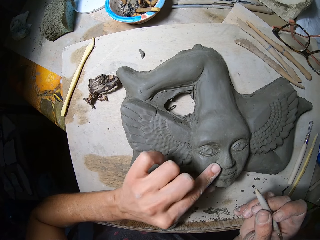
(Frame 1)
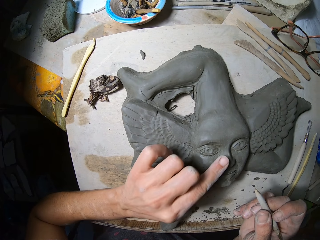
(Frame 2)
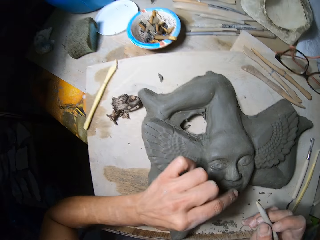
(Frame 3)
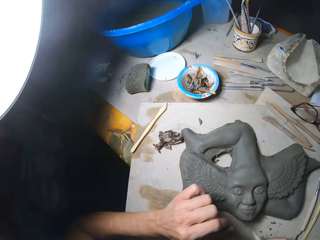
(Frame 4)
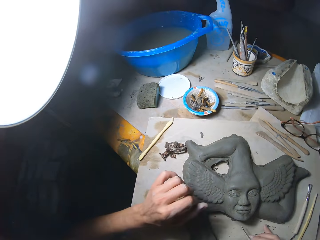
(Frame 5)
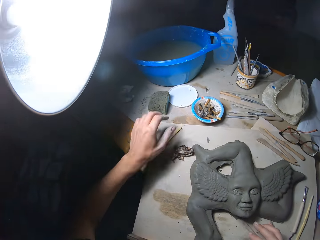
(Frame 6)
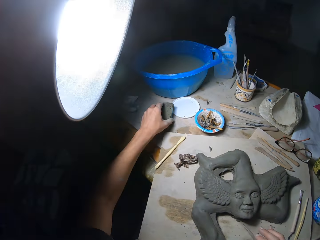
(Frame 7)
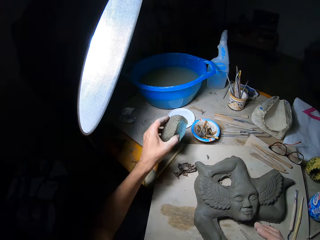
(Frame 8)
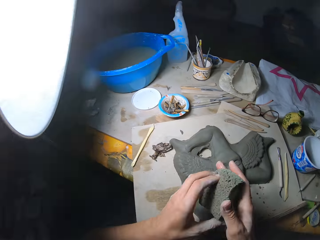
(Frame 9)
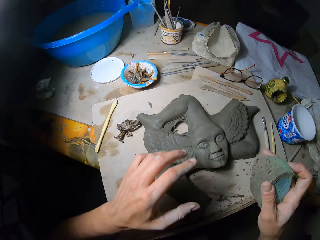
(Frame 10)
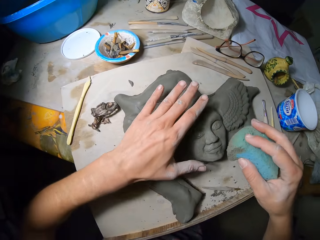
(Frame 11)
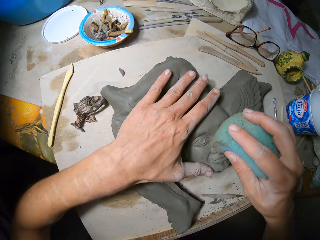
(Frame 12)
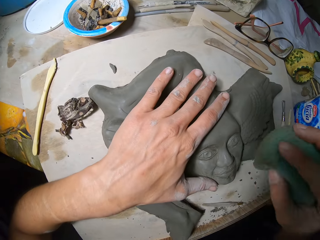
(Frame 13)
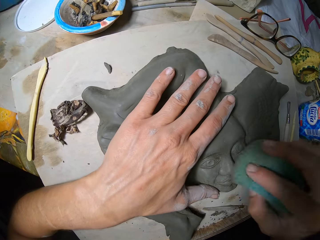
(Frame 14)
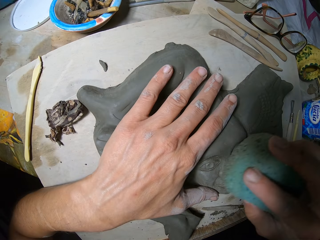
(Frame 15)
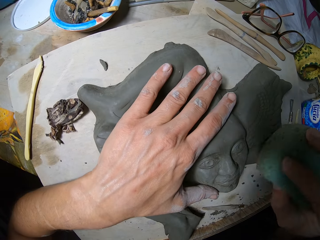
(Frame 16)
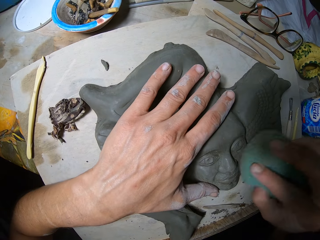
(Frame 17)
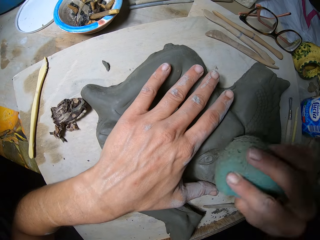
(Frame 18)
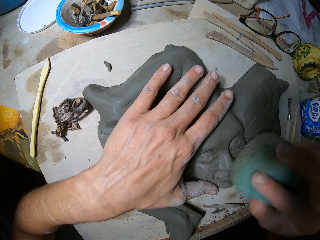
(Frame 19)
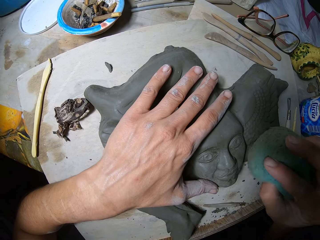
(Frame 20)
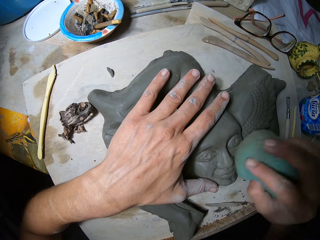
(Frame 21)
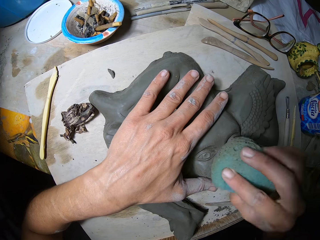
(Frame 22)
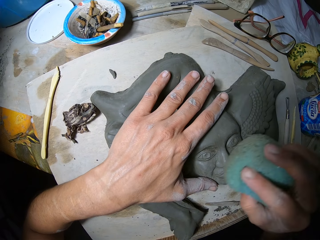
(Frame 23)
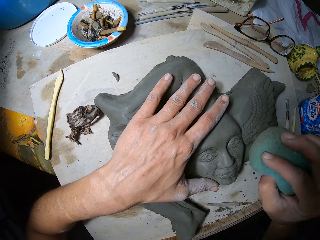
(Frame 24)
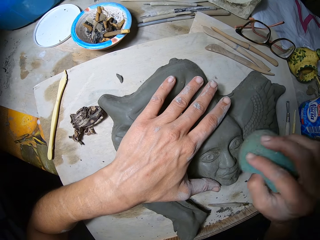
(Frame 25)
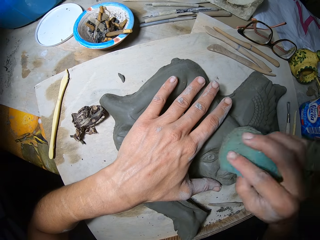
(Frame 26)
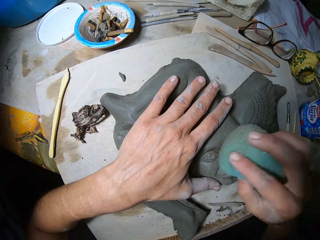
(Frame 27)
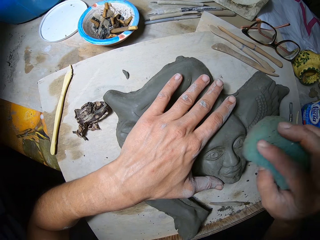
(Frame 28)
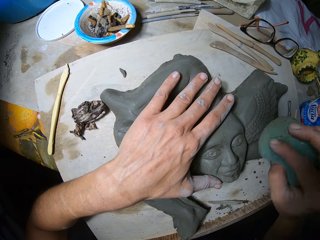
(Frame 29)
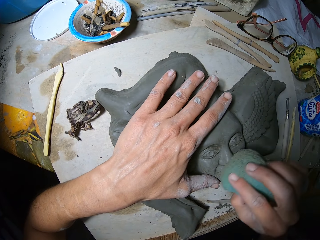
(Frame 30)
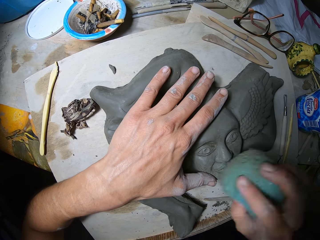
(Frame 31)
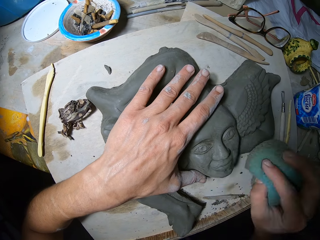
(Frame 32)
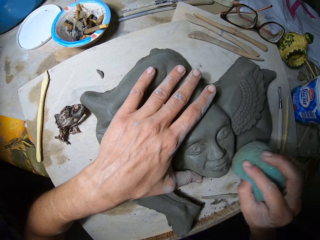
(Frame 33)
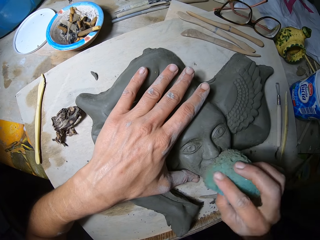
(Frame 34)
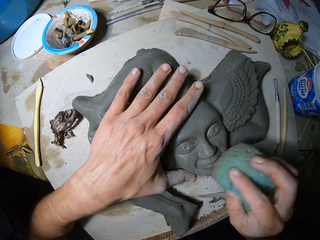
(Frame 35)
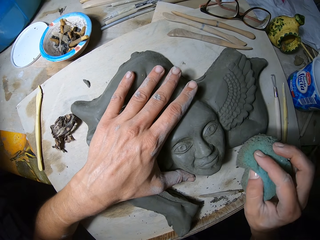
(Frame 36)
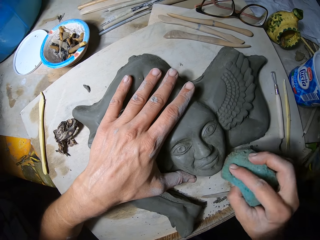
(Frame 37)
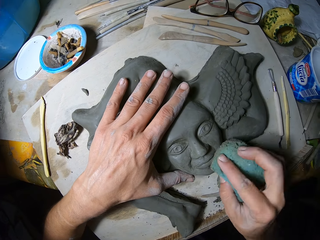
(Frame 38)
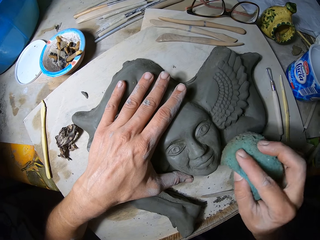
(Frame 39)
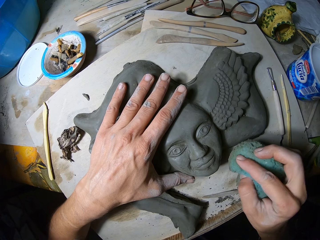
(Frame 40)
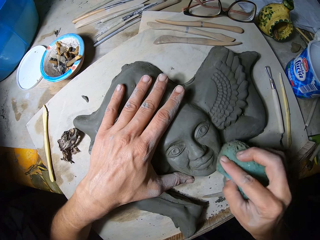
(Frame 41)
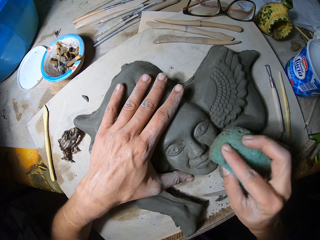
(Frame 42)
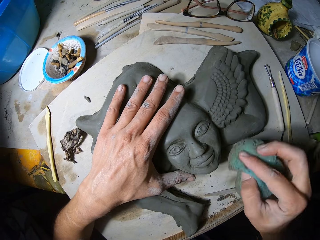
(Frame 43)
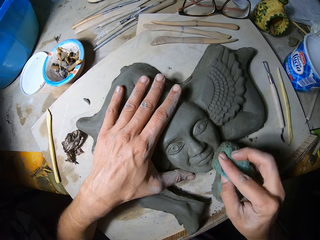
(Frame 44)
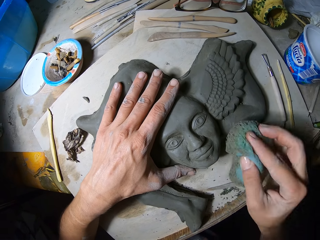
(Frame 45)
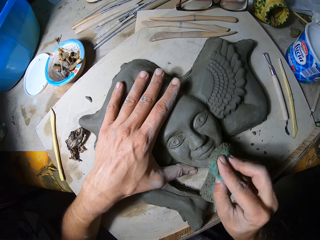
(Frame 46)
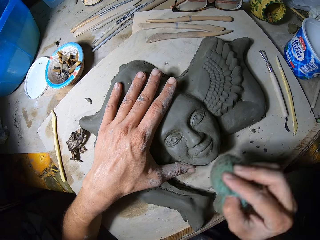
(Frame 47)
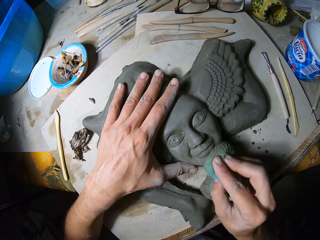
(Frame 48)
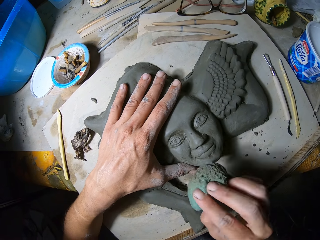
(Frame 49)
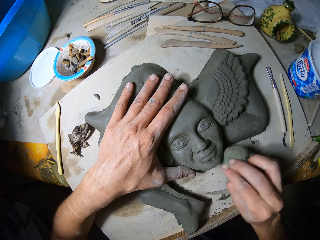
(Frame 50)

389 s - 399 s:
The camera wearer drops the modelling tool in his right hand on the slate board on the work table. He picks up a foam or sponge from the work table with his left hand. He drops the sponge on the right hand. He passes the foam from his left hand to his right hand. He places his left hand on the sculpture. He wipes the sculpture with the sponge. He smoothens the surface of the artwork on the slate board on the work table with the foam in his right hand.

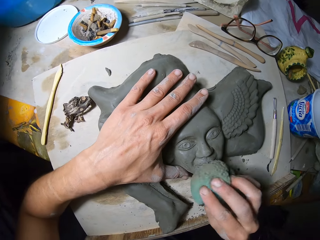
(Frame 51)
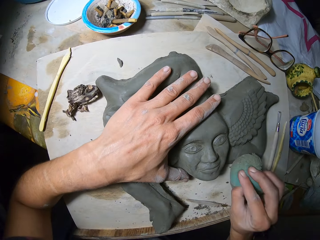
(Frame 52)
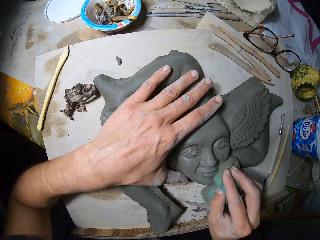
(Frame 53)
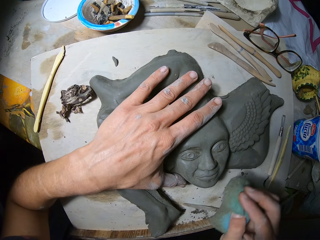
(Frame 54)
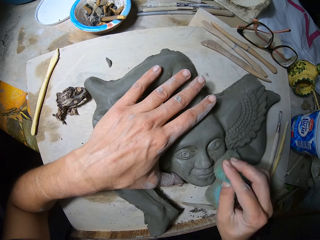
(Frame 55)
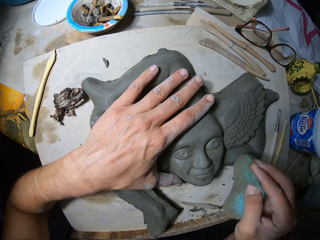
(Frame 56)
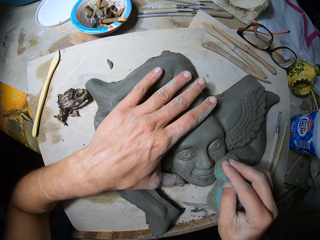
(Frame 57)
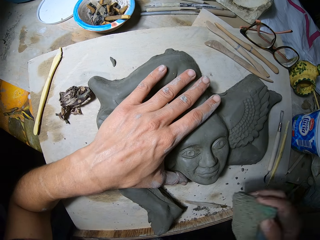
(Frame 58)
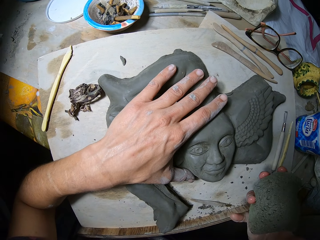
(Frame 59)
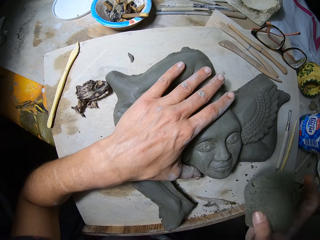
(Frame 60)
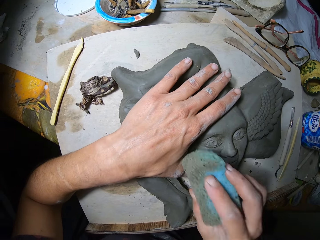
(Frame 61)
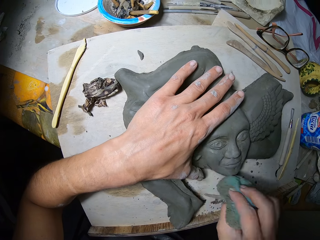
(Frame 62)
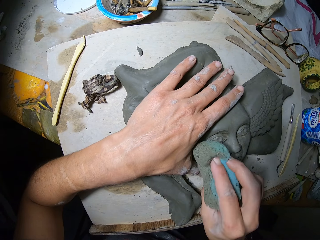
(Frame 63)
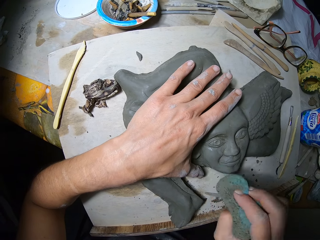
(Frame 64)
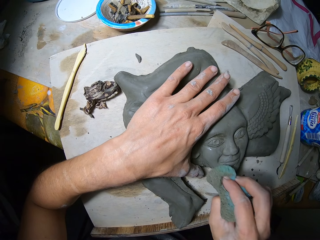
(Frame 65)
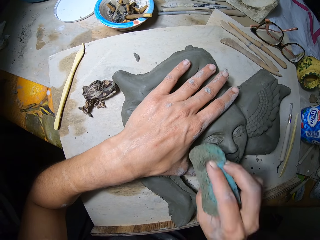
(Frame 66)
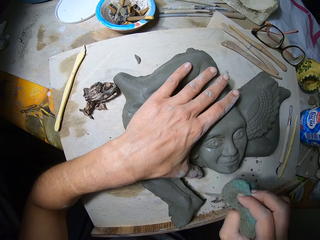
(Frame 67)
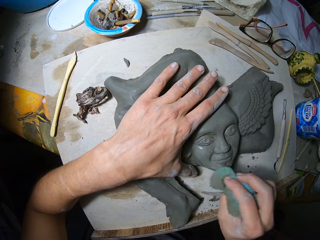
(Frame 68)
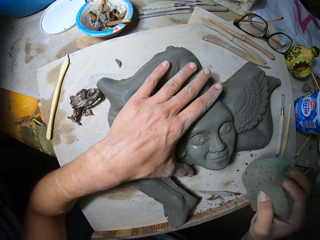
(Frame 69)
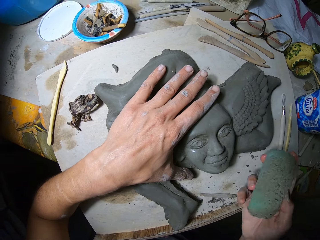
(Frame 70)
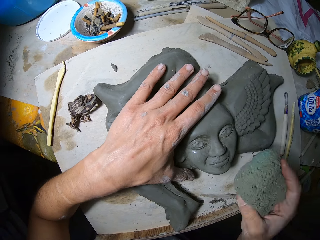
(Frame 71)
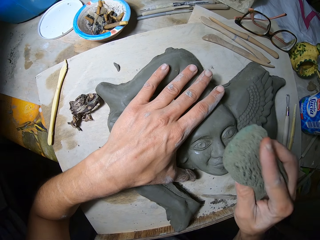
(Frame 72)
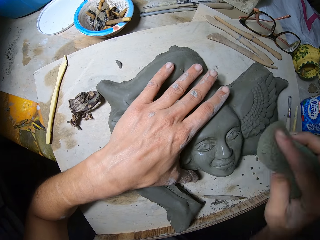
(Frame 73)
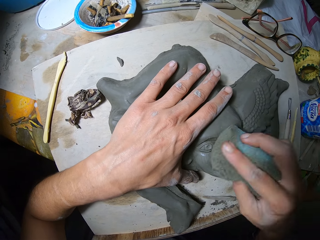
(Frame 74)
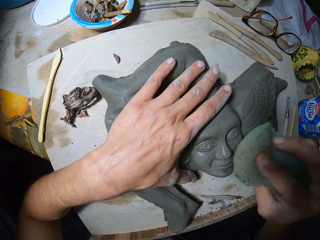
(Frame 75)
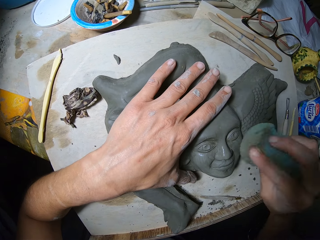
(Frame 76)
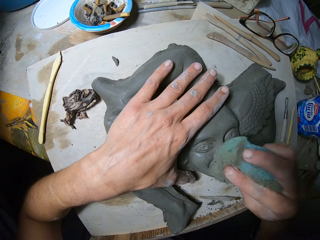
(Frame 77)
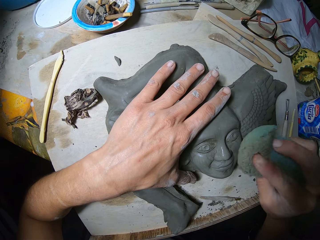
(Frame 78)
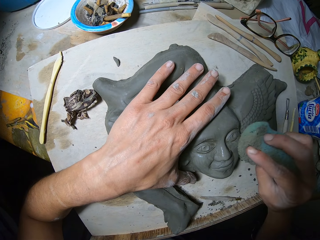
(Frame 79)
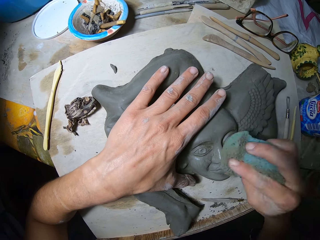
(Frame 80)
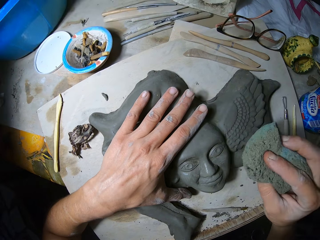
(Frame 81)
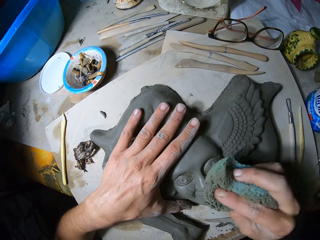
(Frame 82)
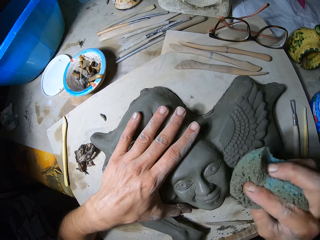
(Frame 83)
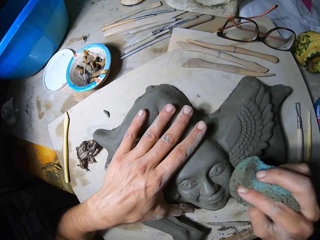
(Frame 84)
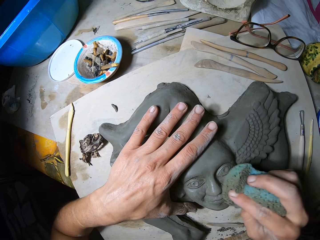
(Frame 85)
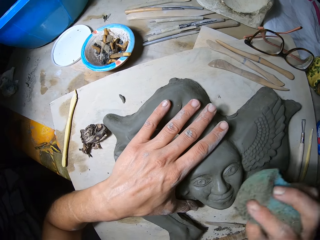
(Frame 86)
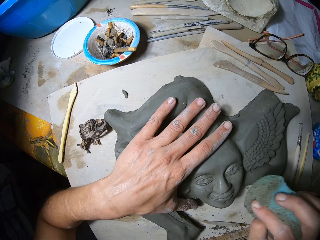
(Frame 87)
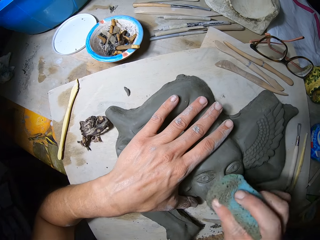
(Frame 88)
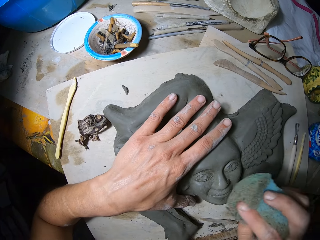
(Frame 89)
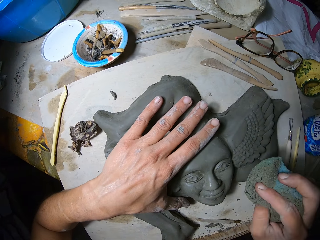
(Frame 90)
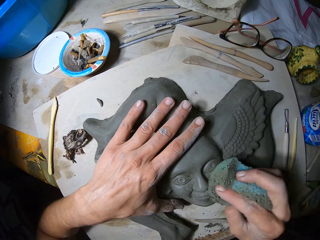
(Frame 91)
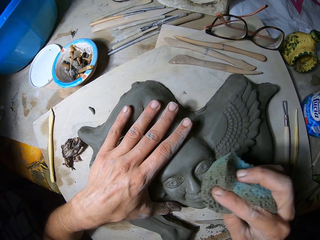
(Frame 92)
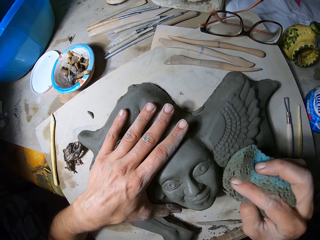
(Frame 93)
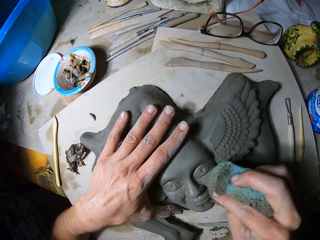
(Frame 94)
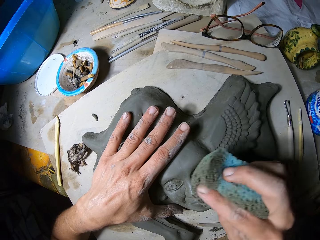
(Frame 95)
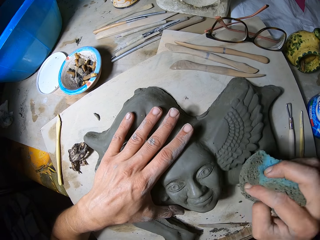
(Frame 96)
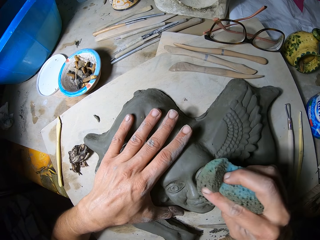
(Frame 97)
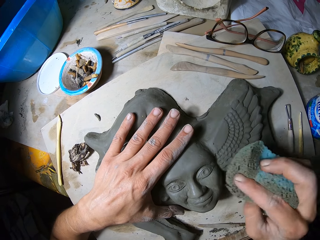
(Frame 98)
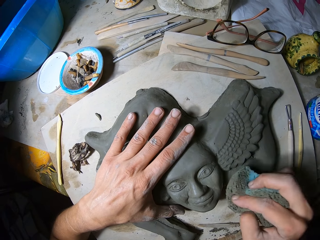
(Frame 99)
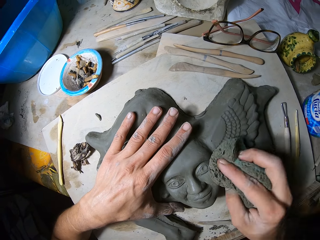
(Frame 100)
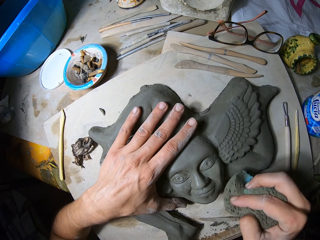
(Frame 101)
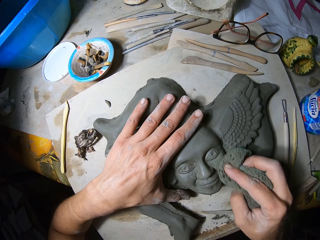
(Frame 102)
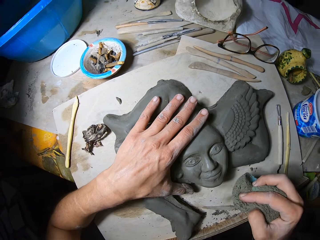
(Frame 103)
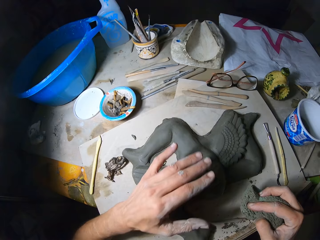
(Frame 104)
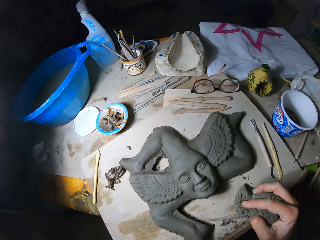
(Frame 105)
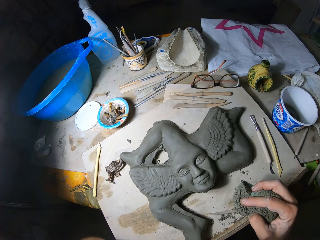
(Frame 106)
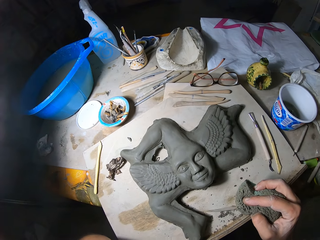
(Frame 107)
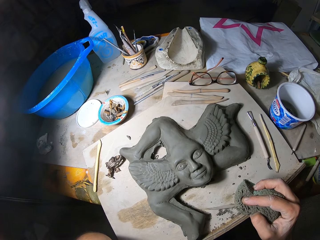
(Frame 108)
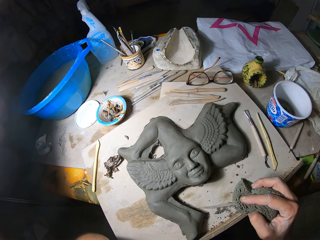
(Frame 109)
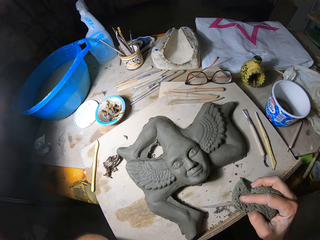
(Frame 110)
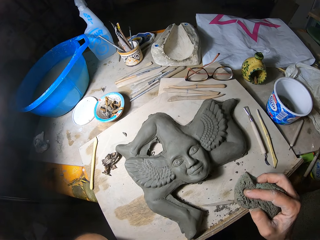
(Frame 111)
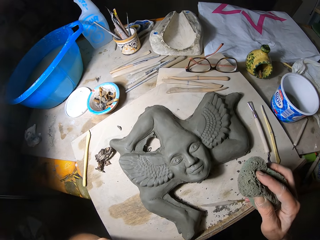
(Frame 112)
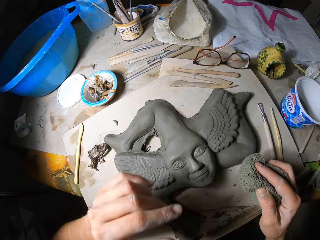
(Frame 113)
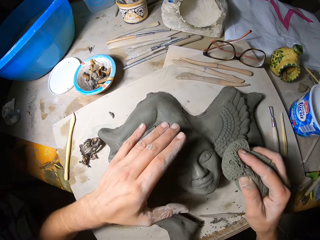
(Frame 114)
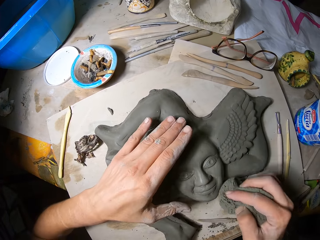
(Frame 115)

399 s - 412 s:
The camera wearer turns the sponge. They wipe the sculpture with the sponge. They remove their hand from the sculpture. They stare at the sculpture. They touch the sculpture with the left hand.
